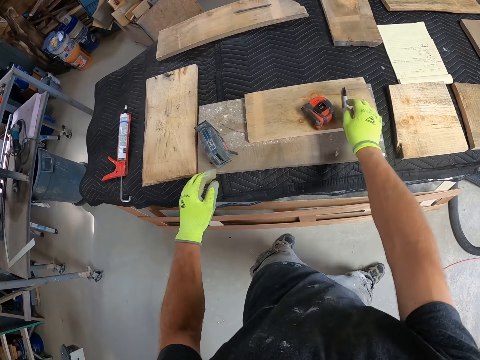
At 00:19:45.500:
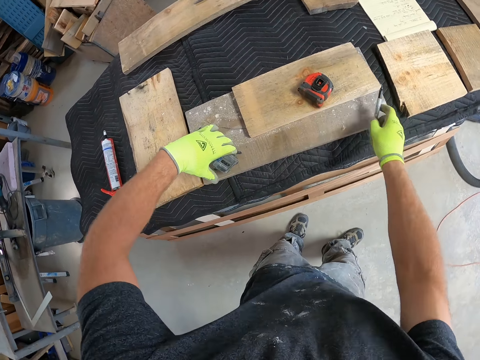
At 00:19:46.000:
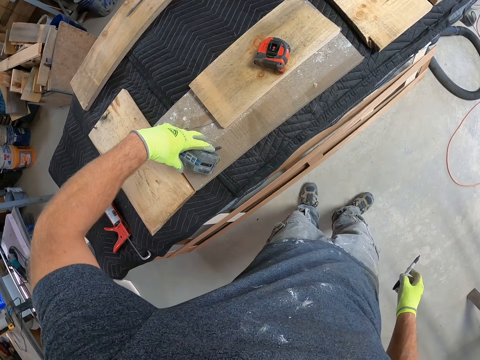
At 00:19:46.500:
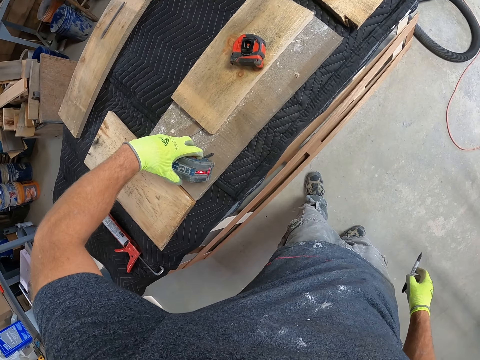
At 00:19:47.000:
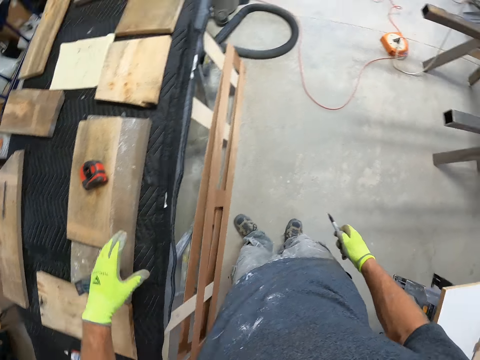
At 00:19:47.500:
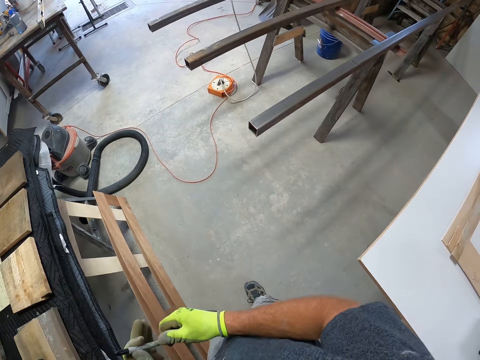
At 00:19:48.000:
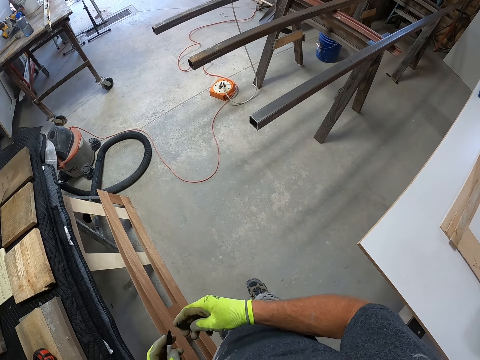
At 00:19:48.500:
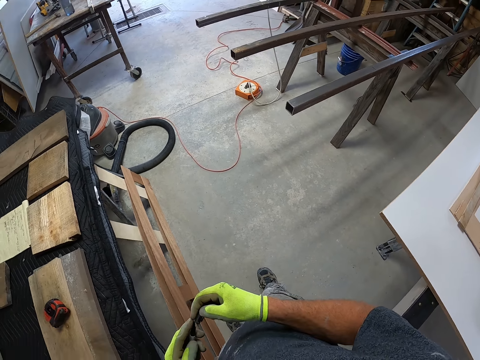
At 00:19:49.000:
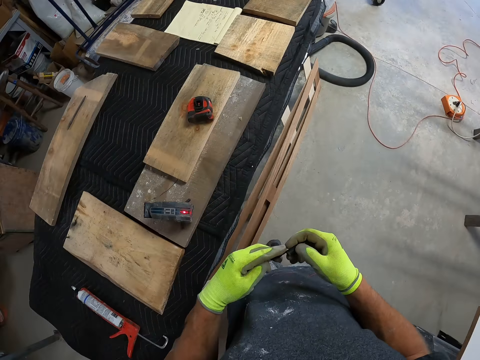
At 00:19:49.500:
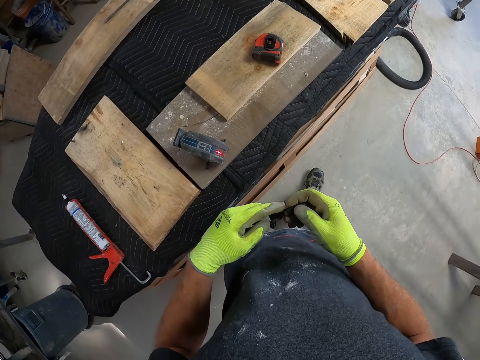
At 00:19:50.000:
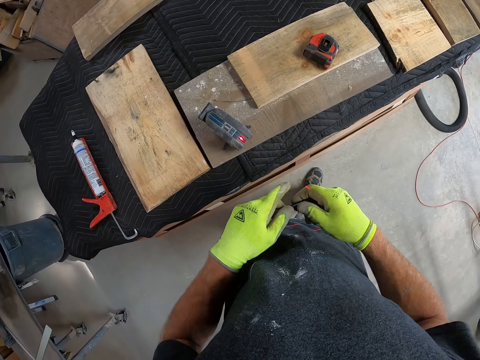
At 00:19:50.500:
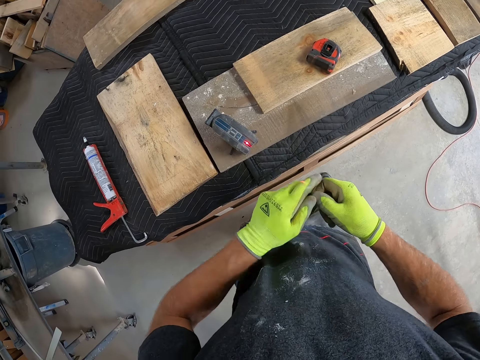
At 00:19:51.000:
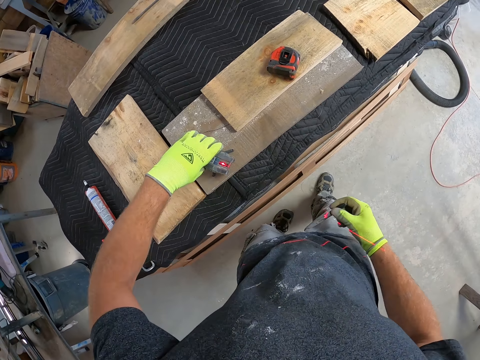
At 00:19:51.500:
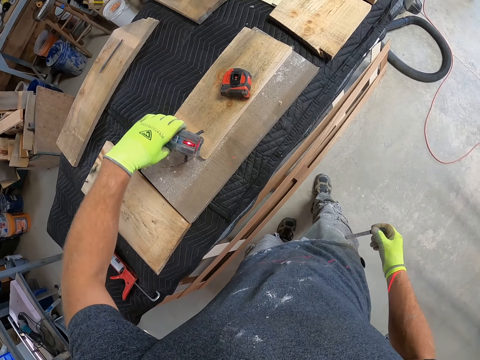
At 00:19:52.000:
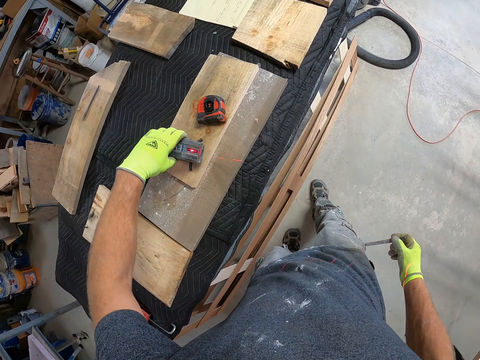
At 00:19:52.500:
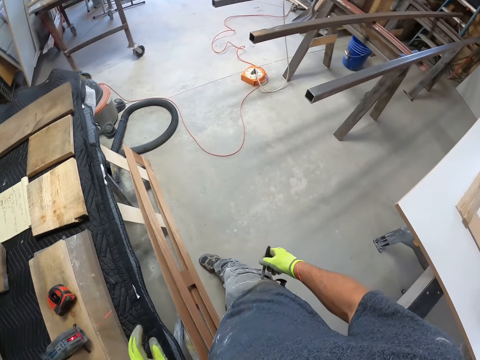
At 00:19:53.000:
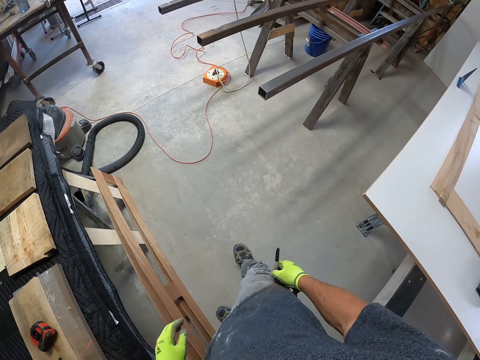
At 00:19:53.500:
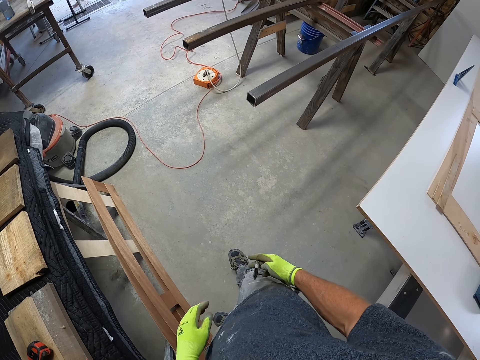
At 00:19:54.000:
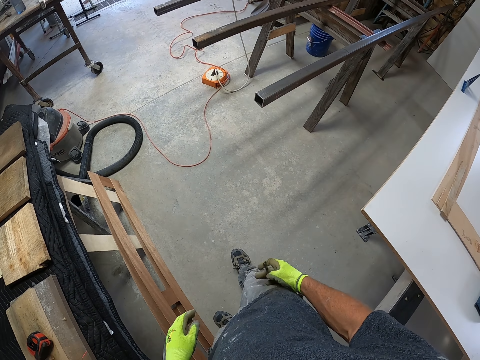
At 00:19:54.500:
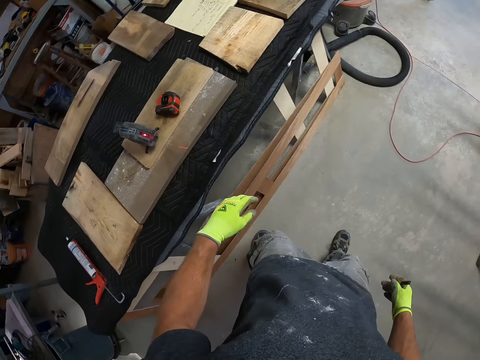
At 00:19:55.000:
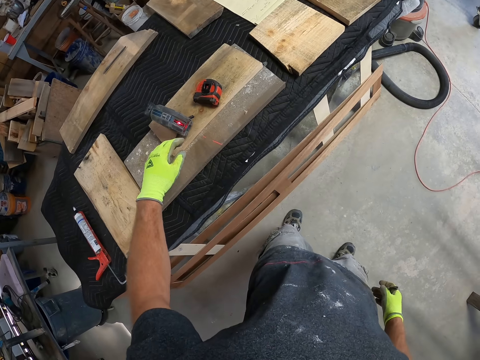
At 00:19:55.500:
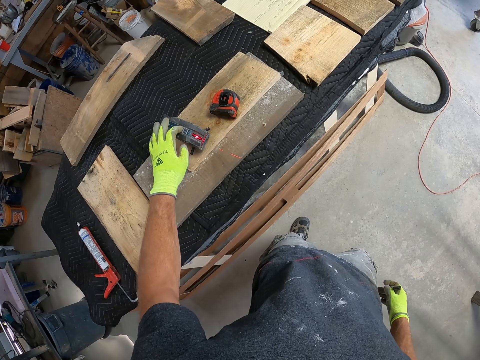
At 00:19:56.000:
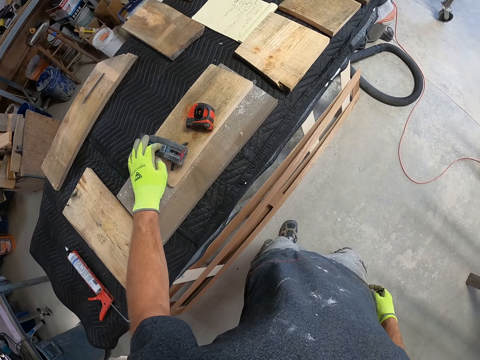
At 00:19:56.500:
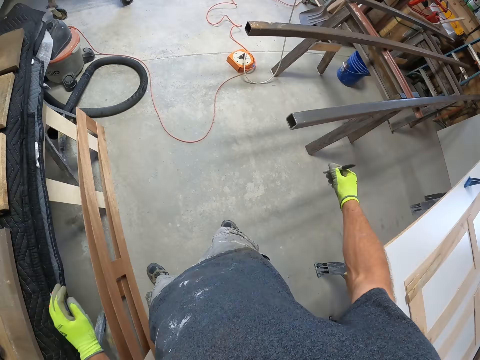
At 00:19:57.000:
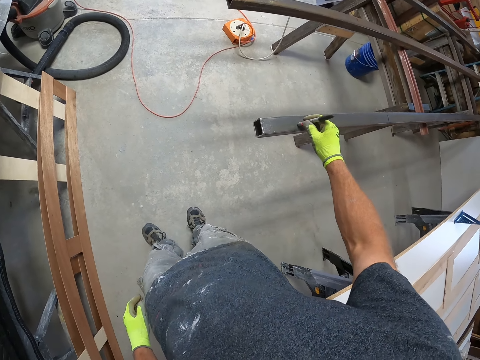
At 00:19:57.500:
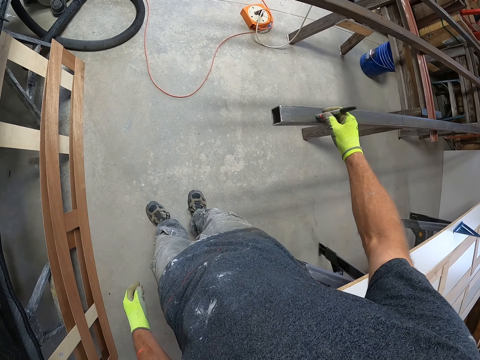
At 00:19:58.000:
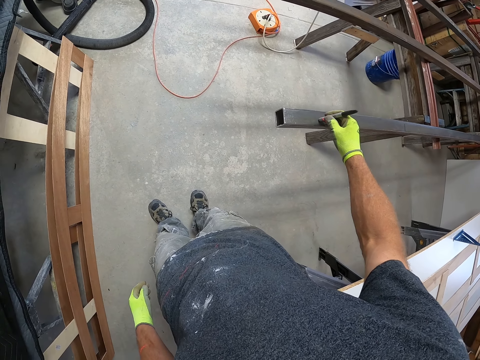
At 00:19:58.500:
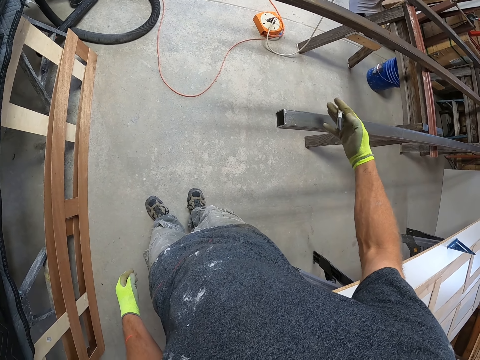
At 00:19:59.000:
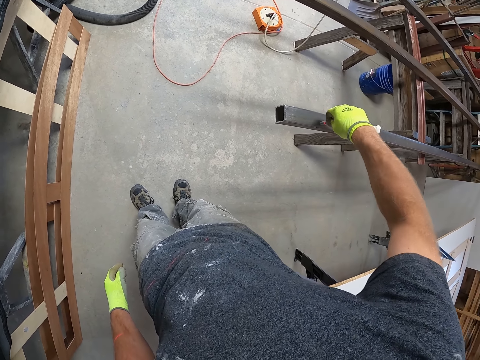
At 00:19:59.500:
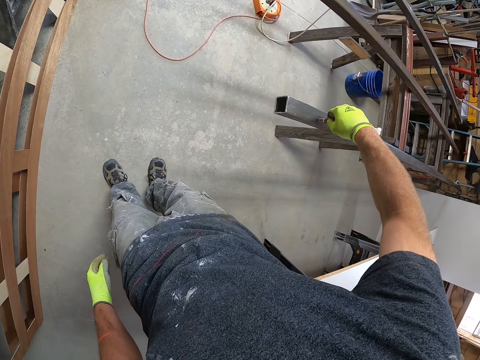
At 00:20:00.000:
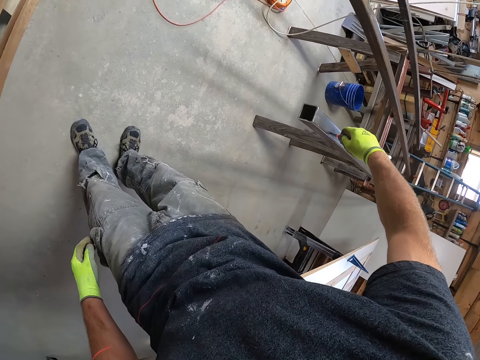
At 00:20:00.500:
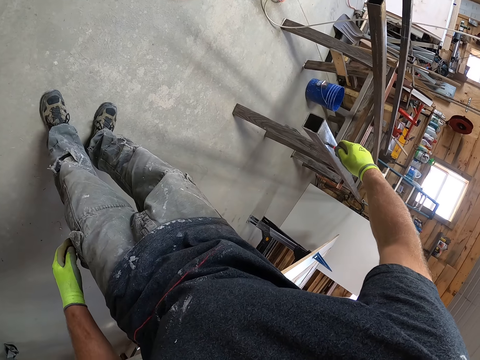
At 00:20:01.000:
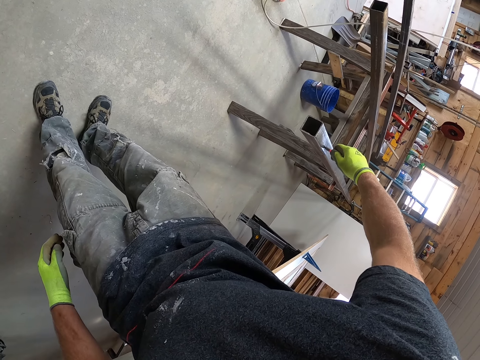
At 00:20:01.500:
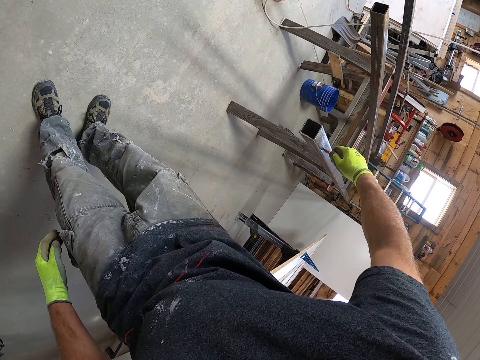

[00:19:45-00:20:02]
The camera wearer picks up the marker pen. They turn on the equipment on the table. They put on something. They put off something. They mark the iron with a marker. They measure something.

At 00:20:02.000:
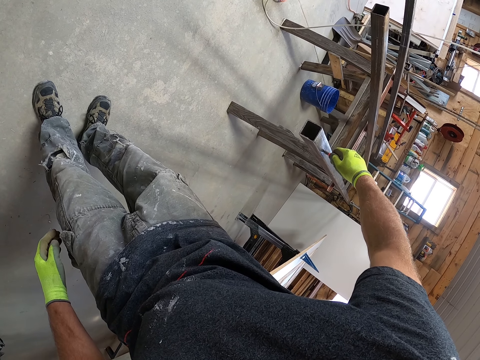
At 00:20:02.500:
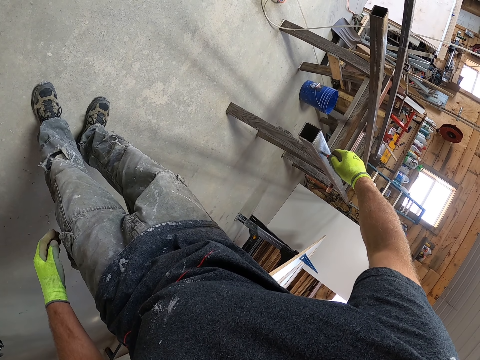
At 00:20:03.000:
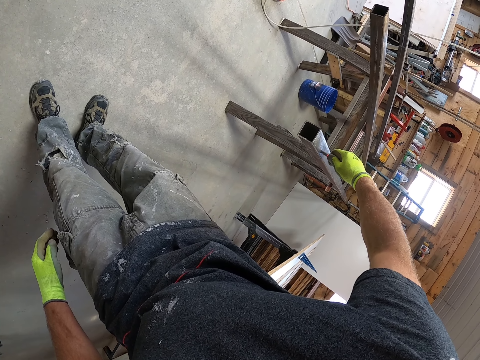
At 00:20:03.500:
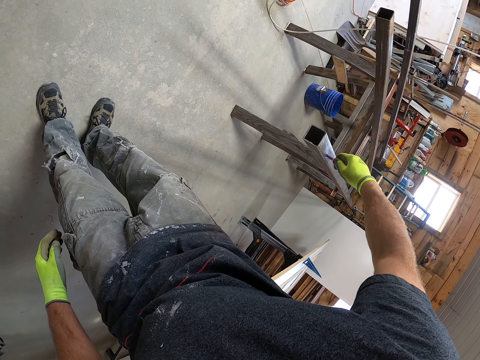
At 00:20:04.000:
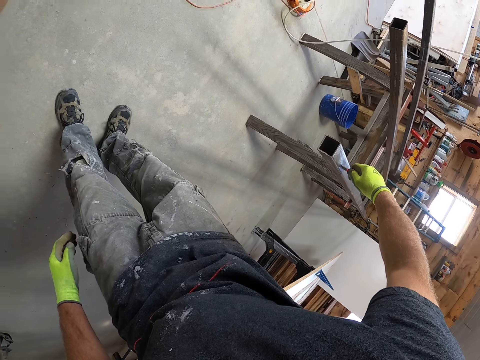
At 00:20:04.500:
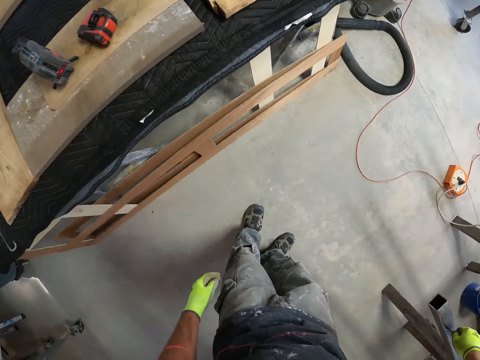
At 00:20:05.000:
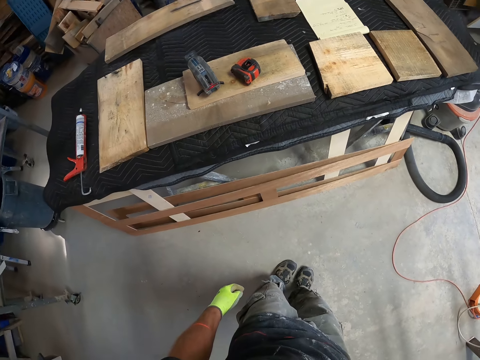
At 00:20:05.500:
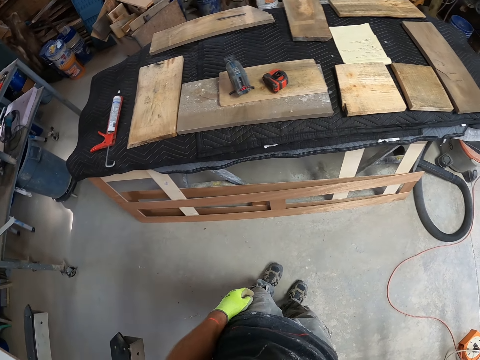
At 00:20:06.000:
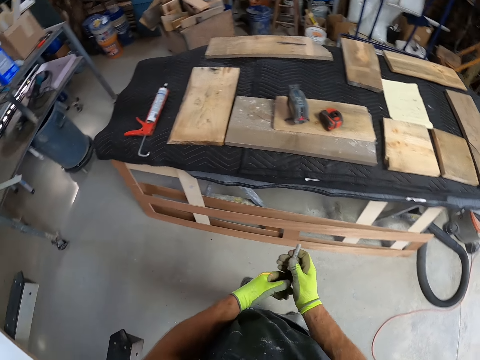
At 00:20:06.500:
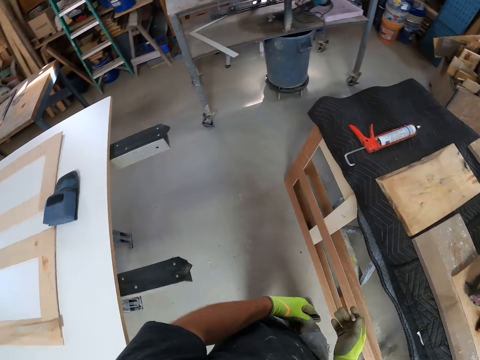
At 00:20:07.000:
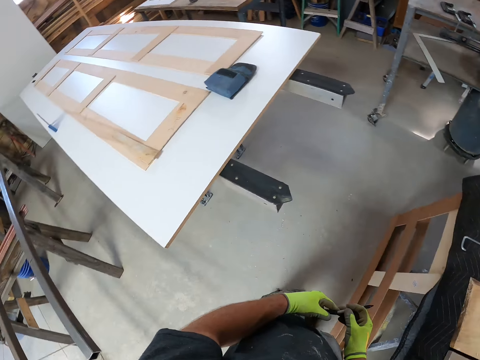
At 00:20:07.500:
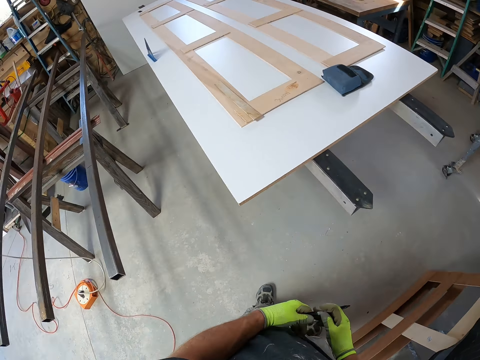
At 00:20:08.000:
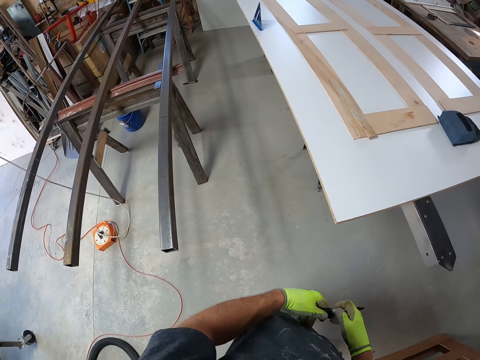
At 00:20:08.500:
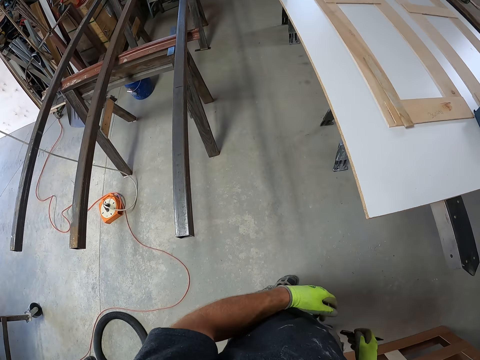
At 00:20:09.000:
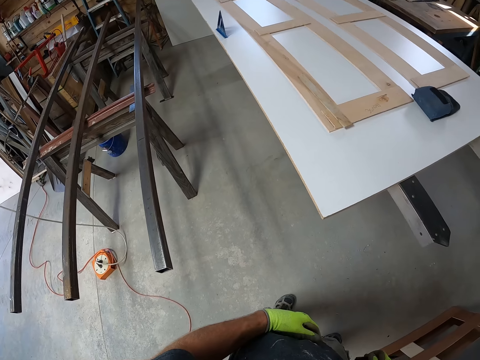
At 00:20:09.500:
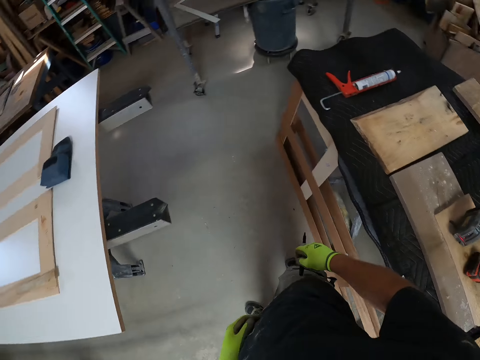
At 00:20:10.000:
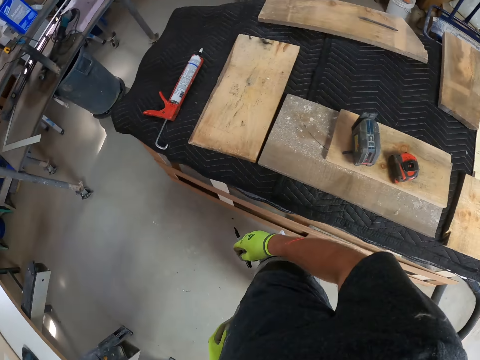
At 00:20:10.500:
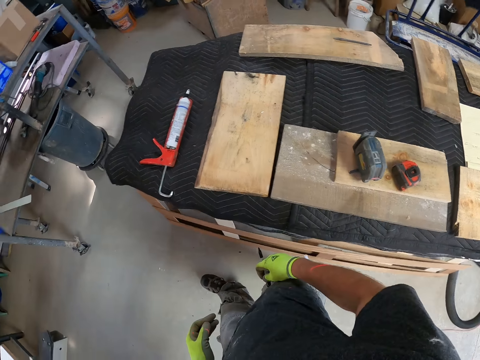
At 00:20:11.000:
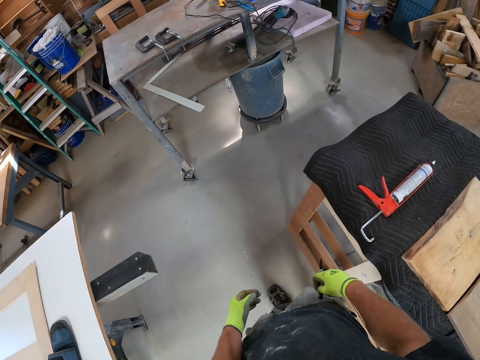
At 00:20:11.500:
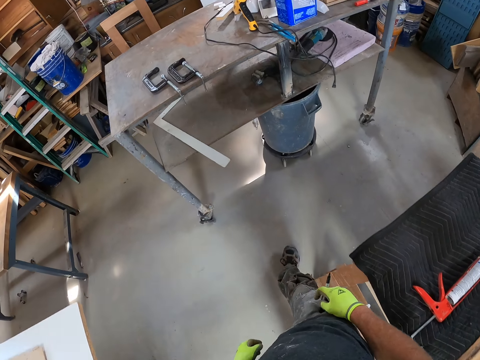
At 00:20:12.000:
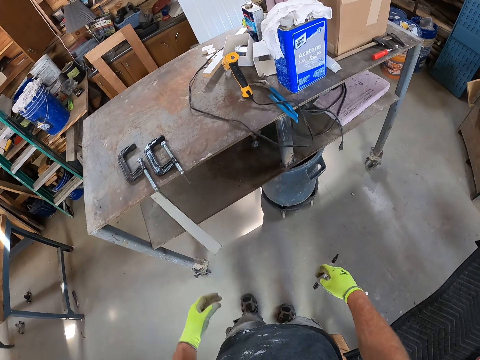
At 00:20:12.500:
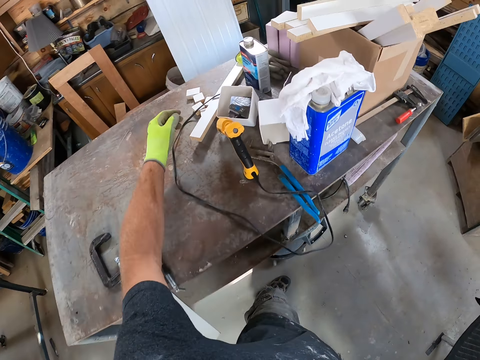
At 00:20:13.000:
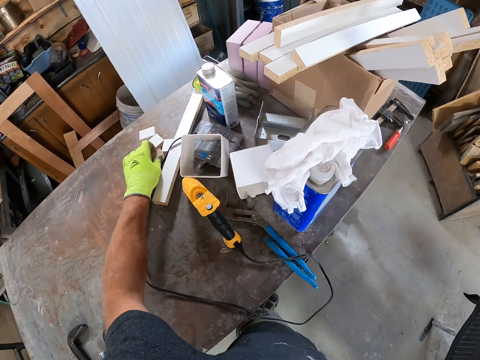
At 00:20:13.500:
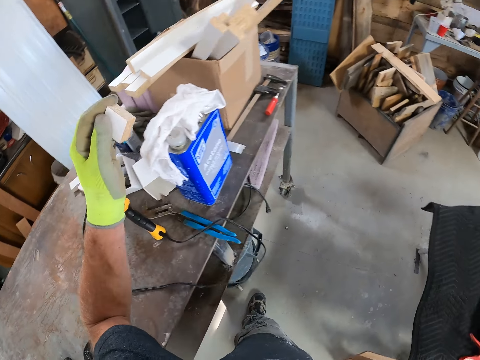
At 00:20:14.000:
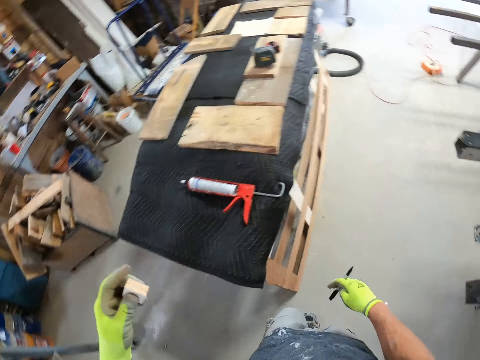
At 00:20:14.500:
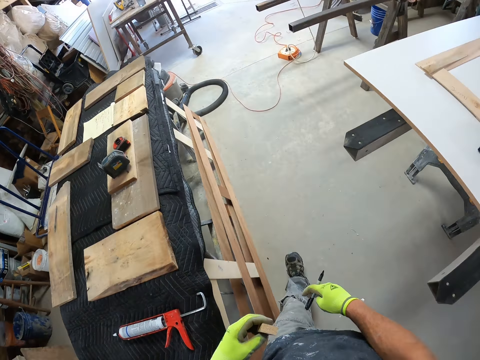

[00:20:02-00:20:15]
The camera wearer looks around the construction site. They pick up a piece of wood from a table.
